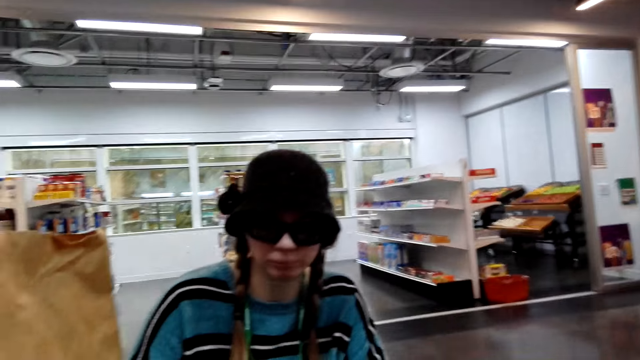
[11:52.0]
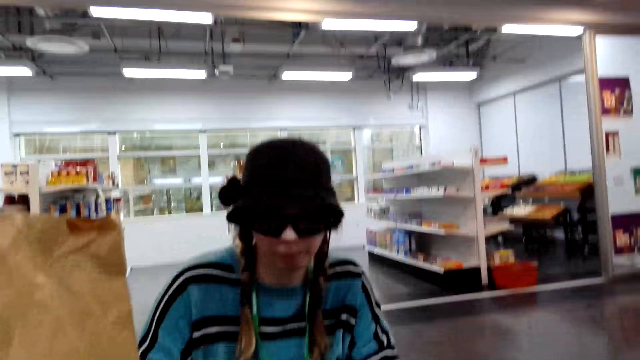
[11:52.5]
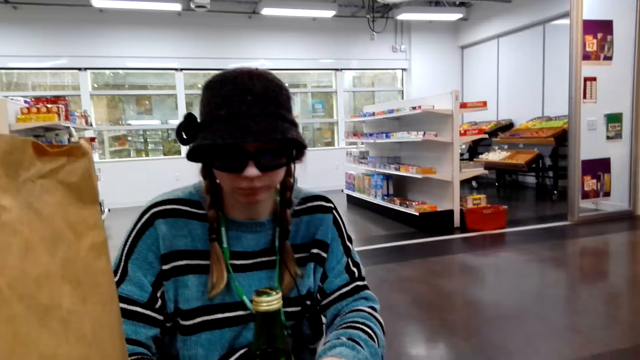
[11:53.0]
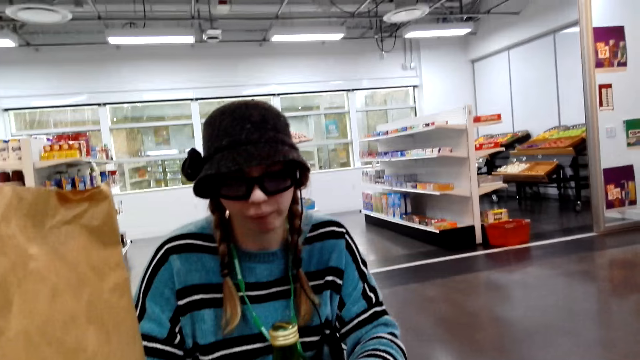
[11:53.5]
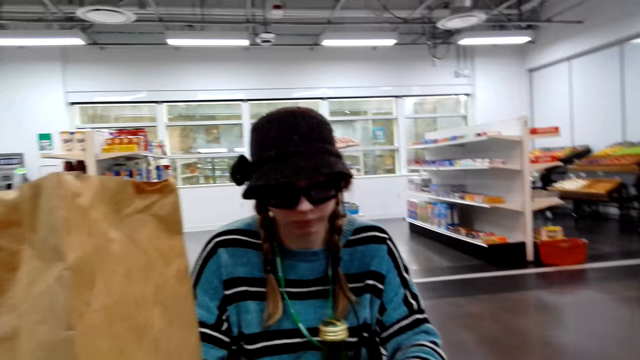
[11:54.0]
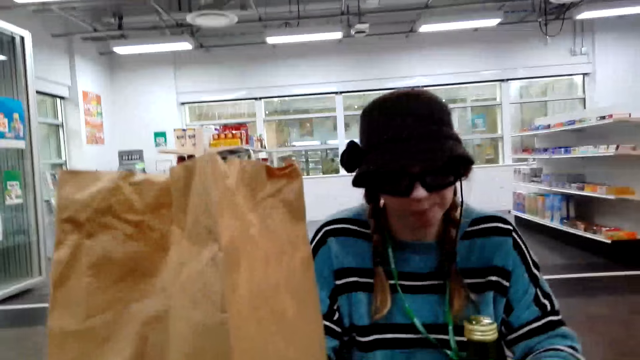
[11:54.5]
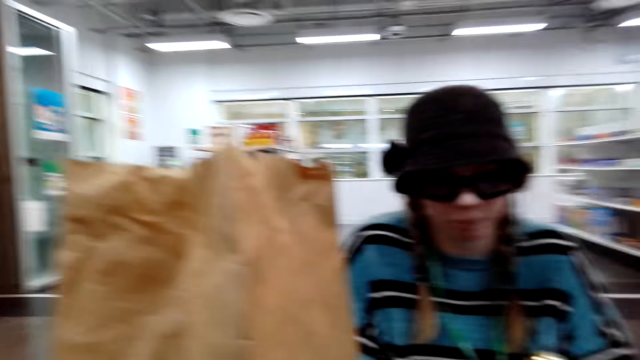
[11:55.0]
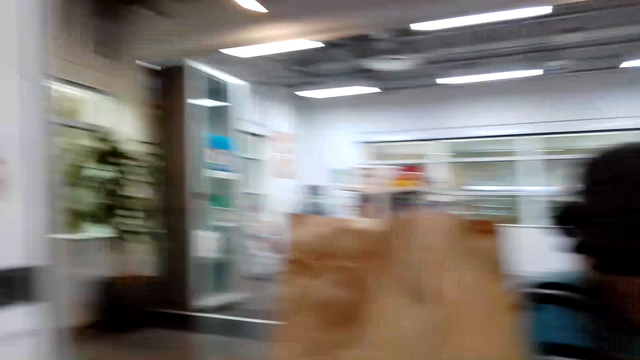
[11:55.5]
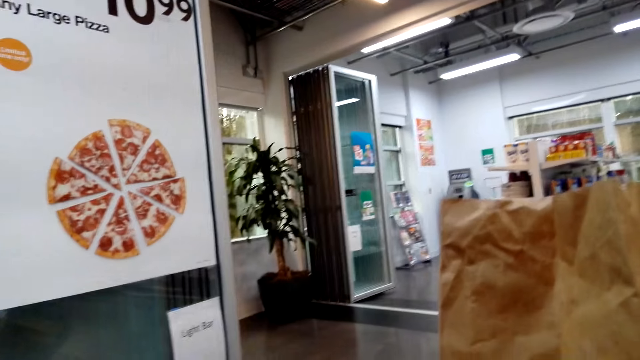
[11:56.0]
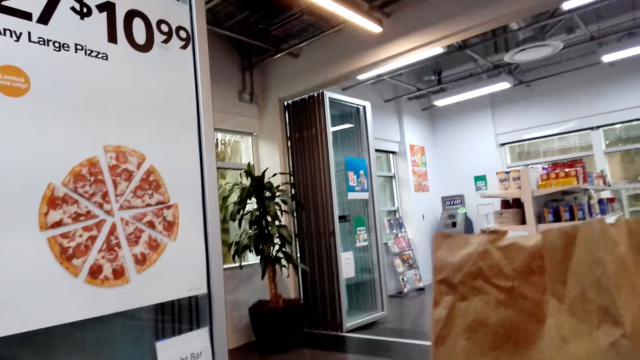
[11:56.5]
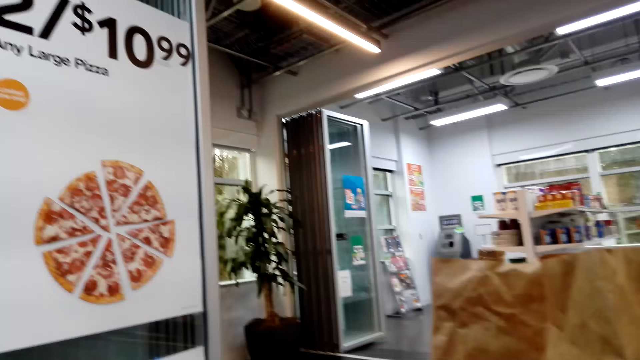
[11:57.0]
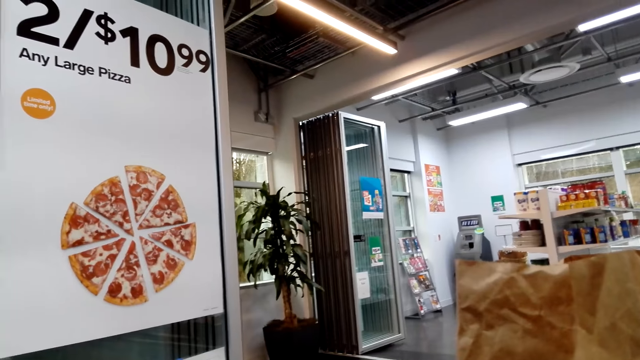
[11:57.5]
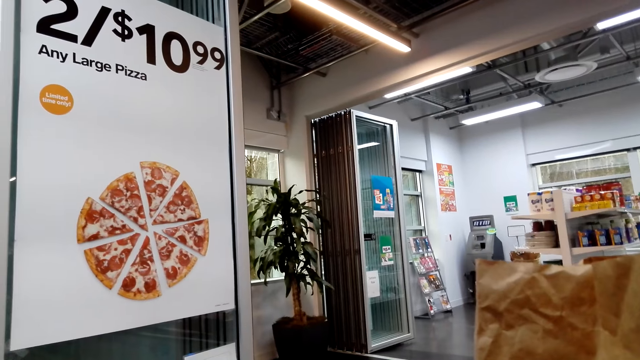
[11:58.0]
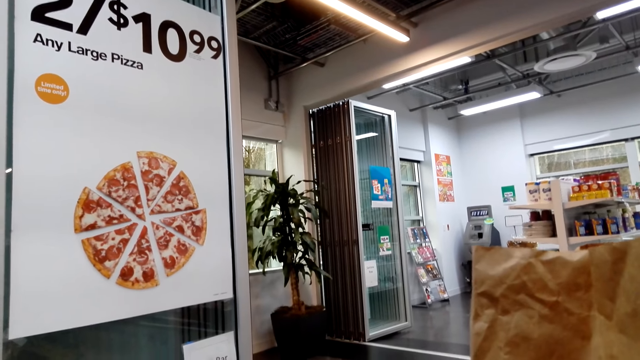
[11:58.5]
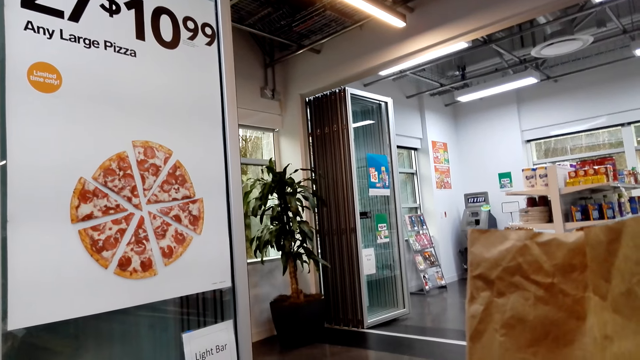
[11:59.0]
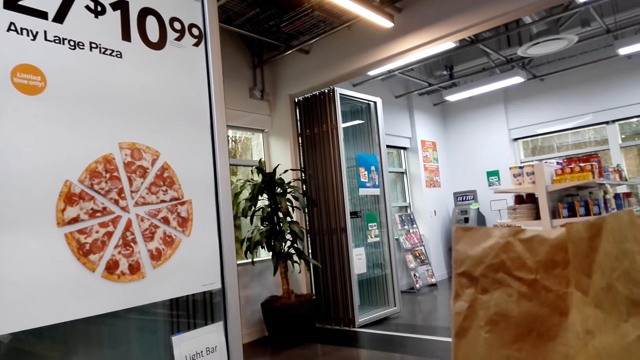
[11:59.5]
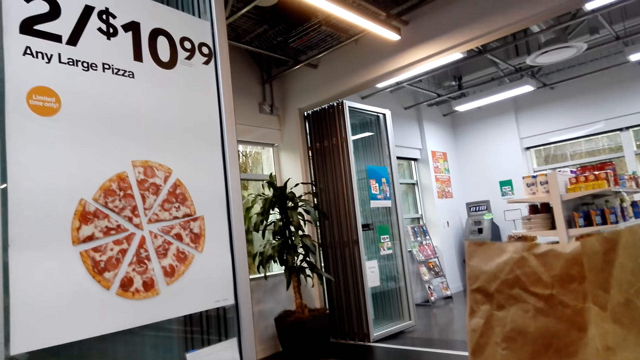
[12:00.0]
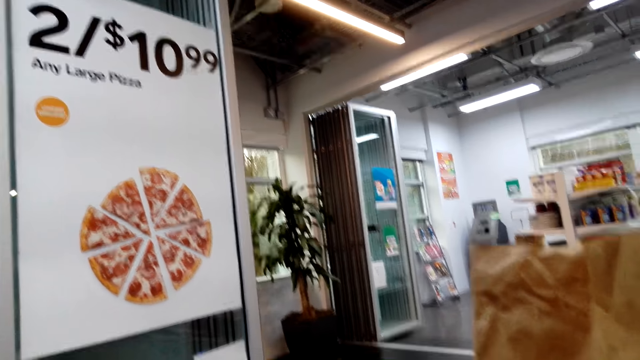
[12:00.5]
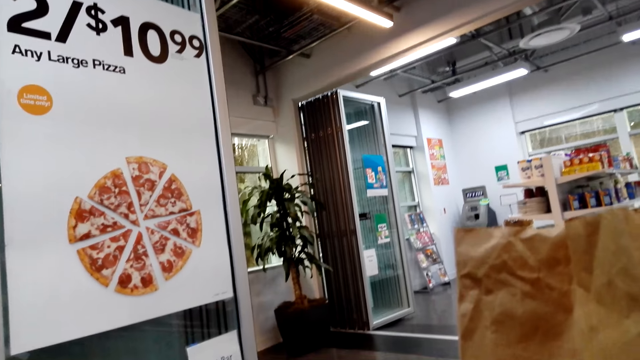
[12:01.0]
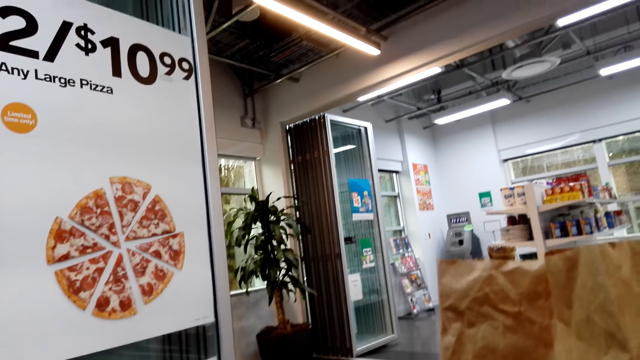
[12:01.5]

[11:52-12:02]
The camera wearer looks around. They look on the pizza diagram.

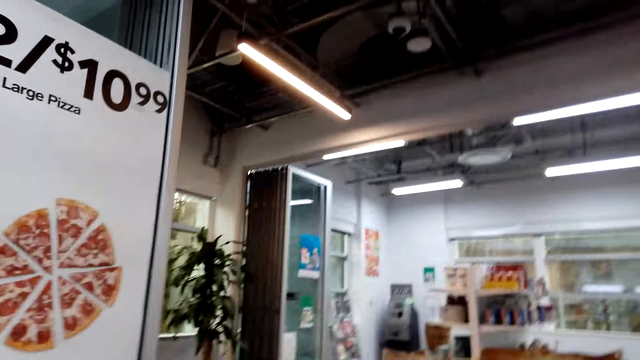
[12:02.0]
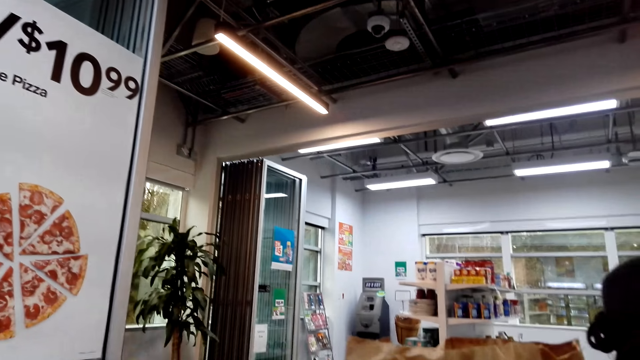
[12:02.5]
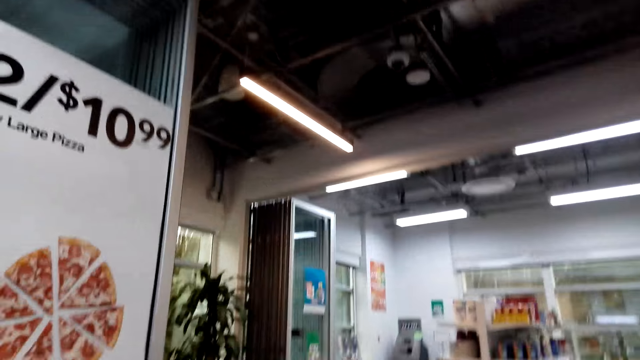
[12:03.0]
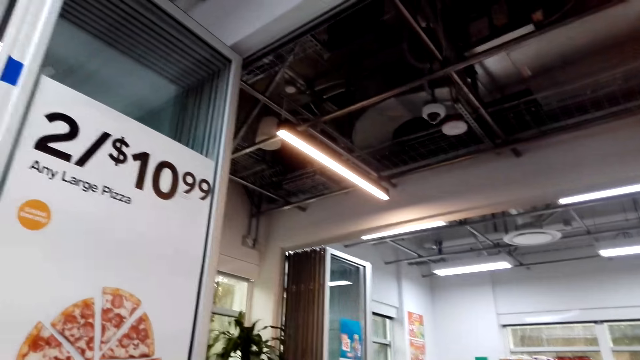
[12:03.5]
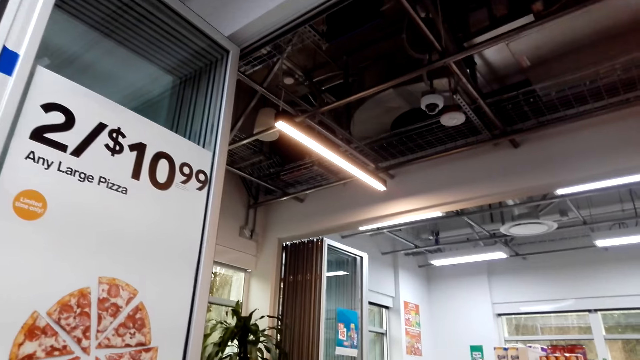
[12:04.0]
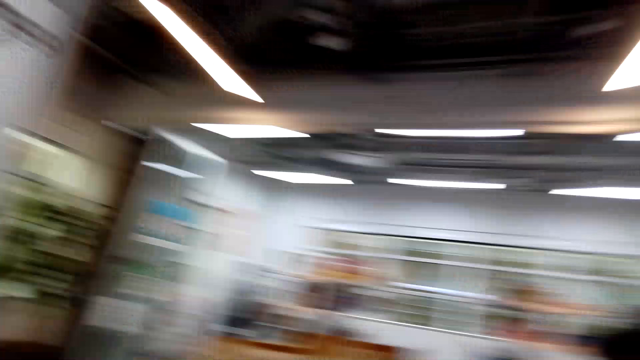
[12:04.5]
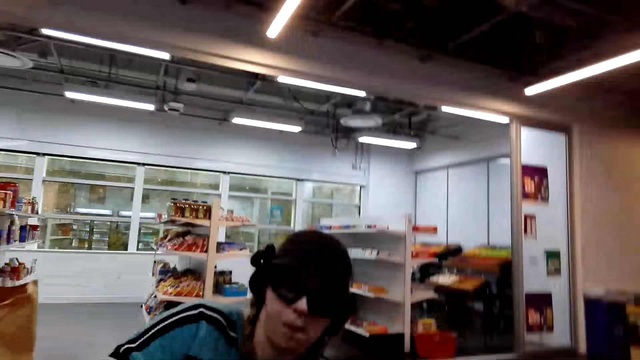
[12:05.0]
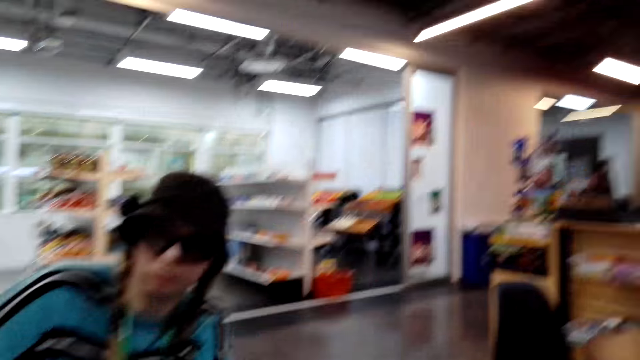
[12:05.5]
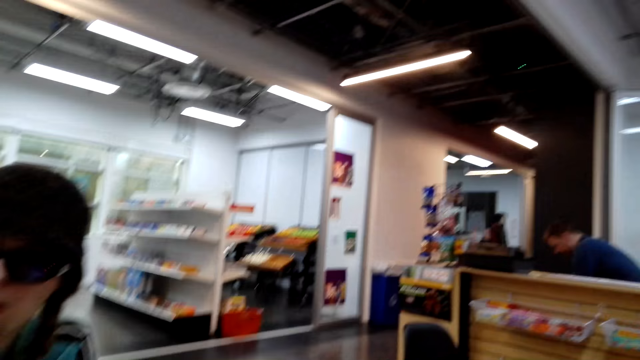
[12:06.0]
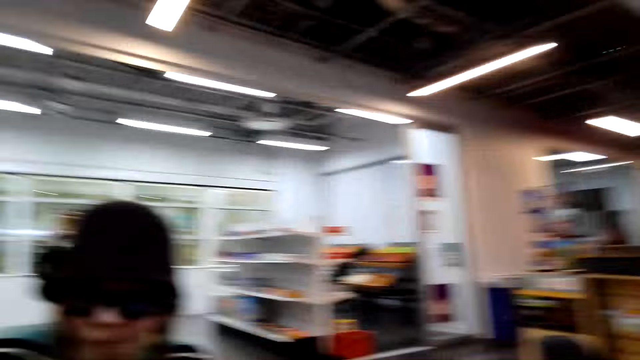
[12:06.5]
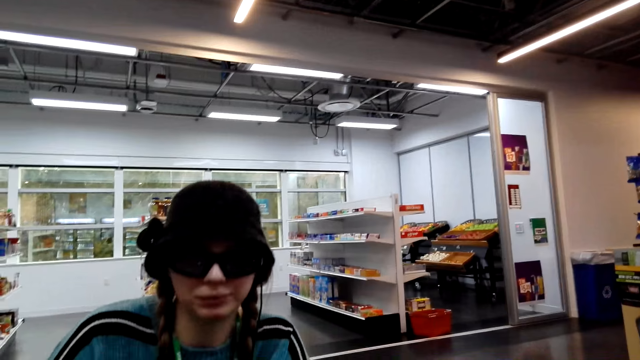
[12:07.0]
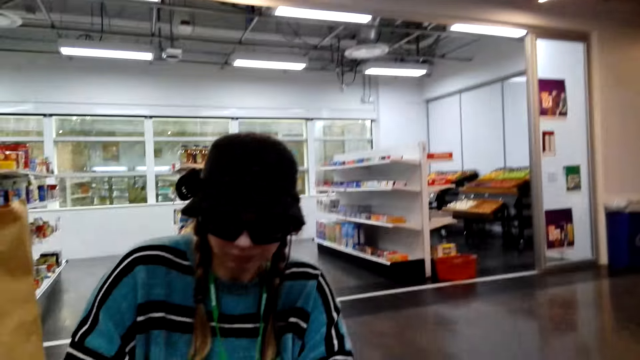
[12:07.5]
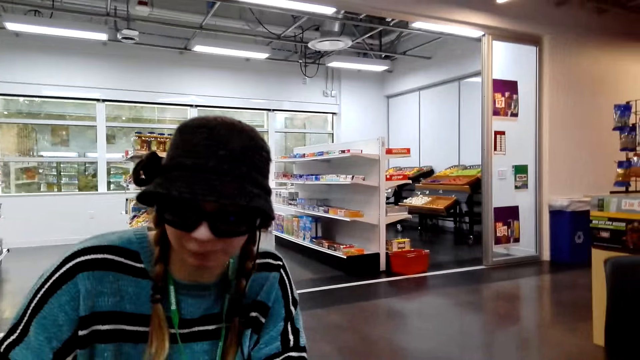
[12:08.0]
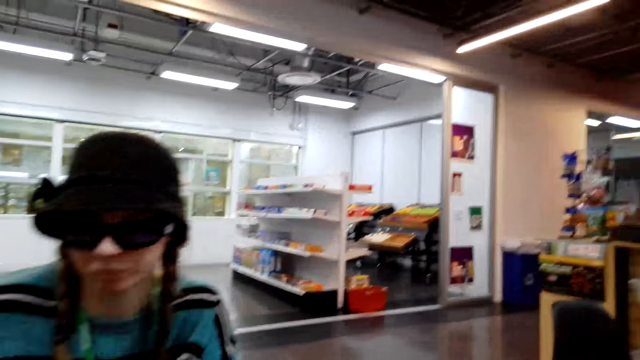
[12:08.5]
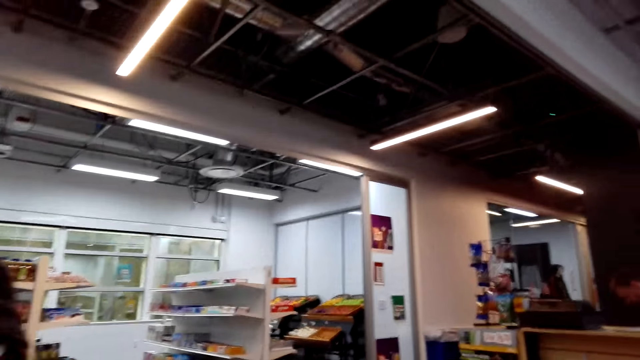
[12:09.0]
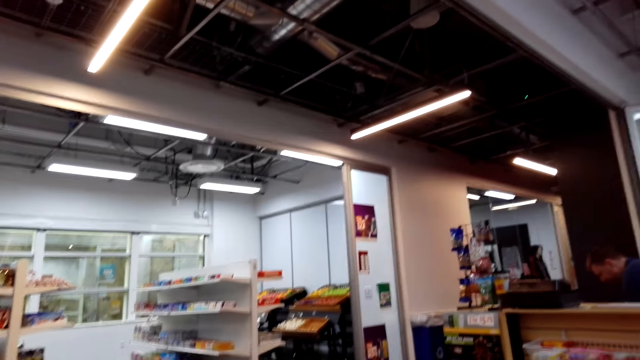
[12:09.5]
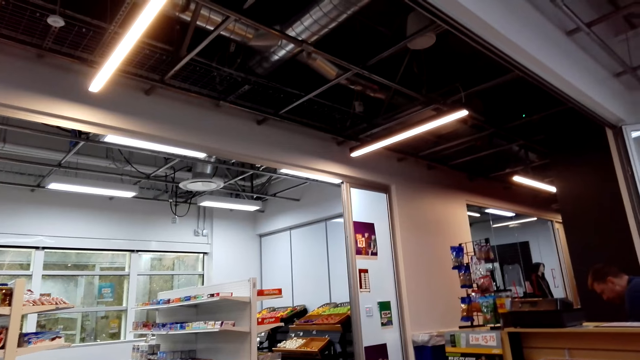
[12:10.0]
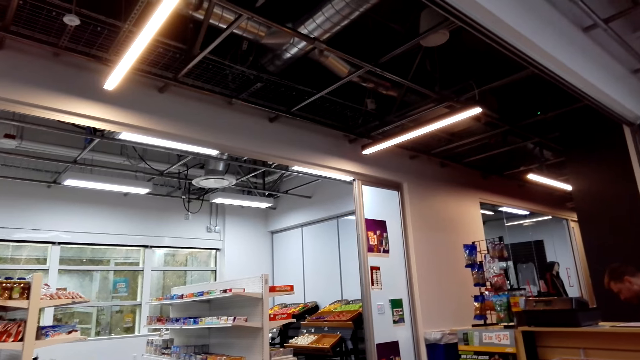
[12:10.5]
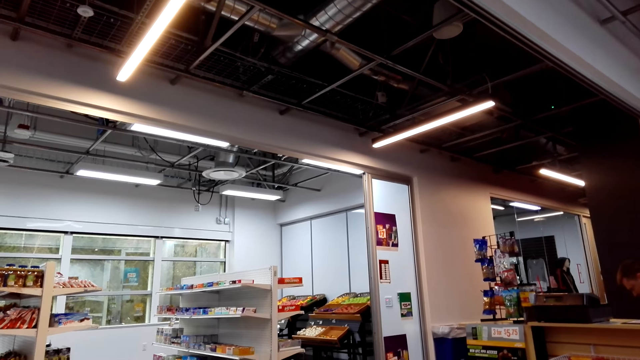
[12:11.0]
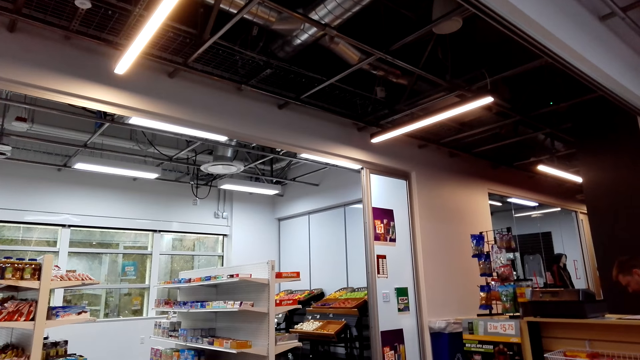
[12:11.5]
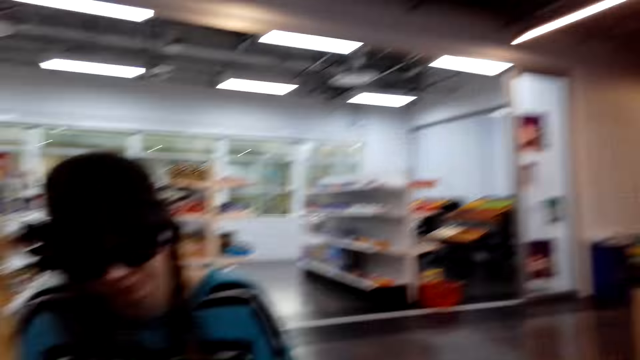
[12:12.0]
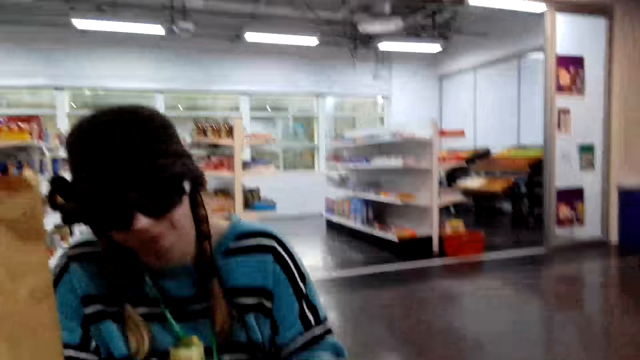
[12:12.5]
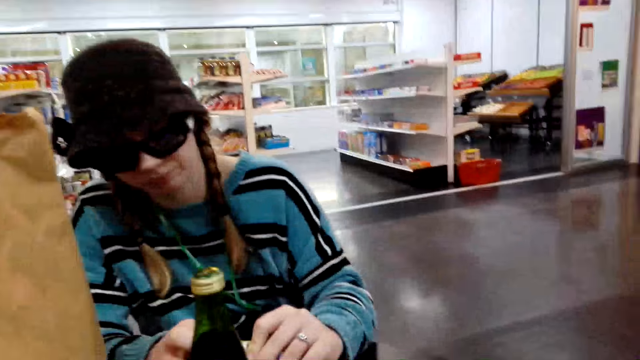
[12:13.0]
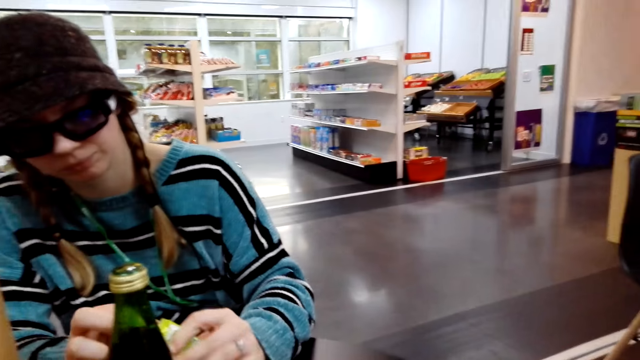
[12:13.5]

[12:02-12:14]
The camera wearer looks on the roof. They look at the goods.
